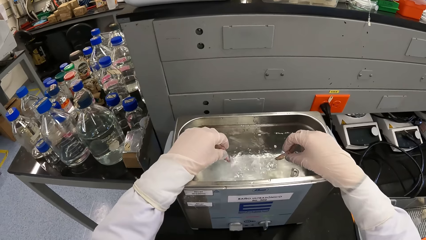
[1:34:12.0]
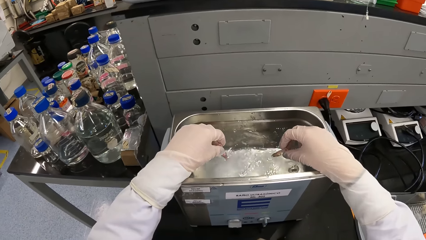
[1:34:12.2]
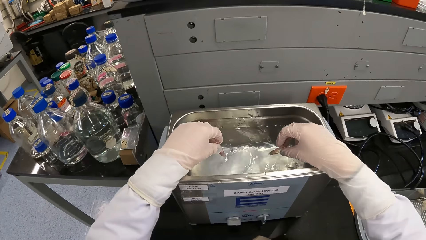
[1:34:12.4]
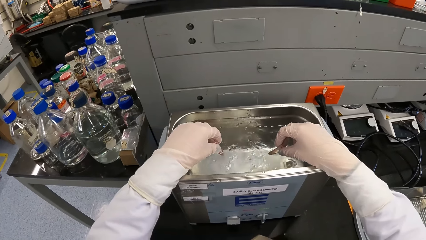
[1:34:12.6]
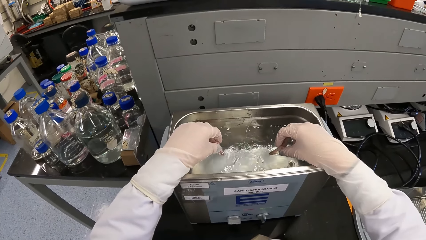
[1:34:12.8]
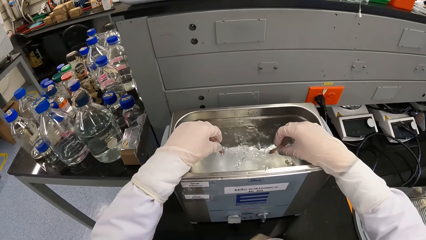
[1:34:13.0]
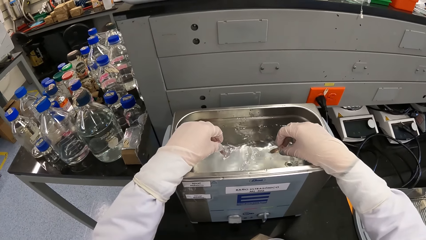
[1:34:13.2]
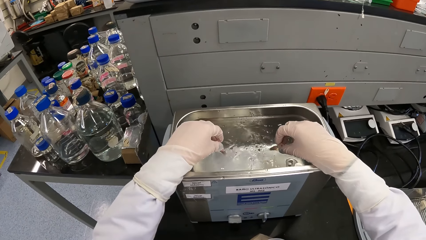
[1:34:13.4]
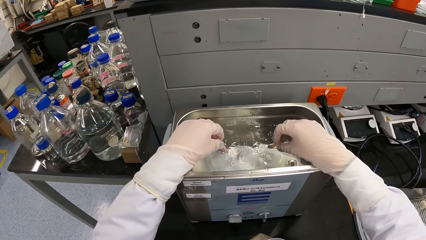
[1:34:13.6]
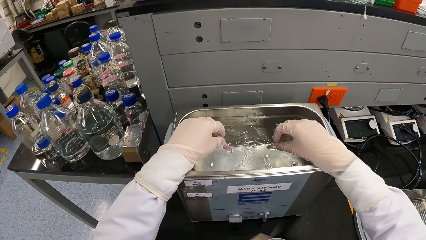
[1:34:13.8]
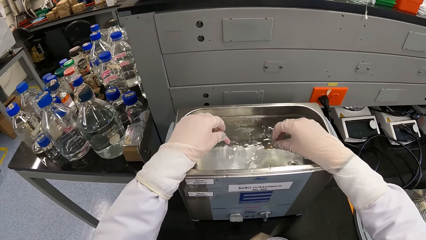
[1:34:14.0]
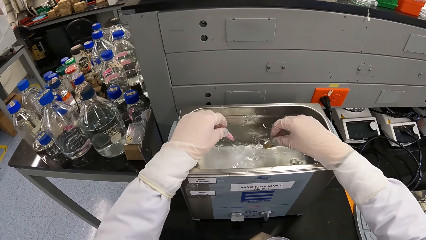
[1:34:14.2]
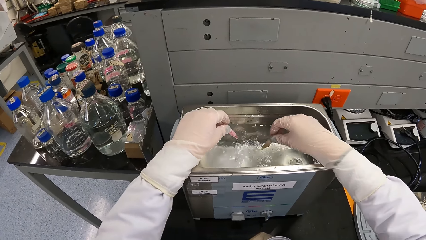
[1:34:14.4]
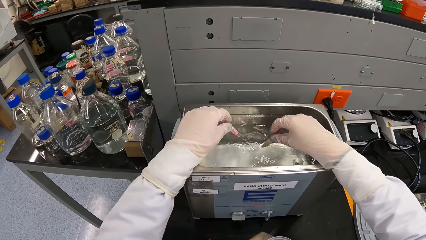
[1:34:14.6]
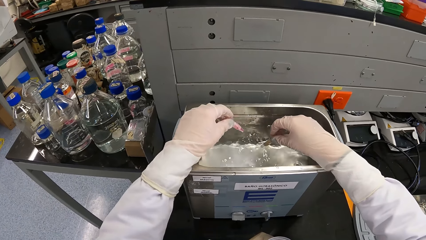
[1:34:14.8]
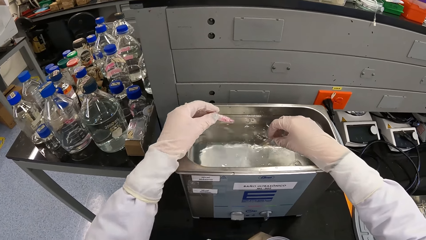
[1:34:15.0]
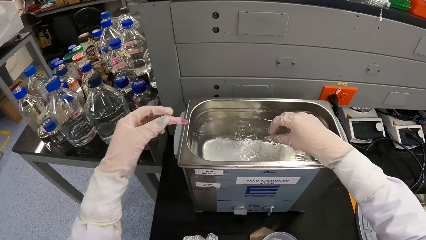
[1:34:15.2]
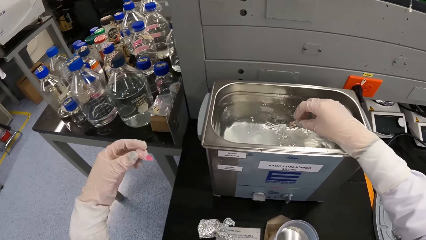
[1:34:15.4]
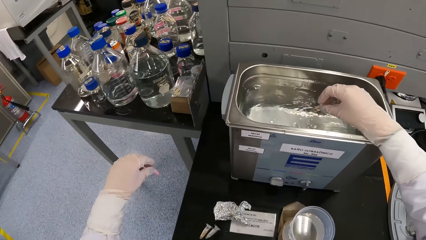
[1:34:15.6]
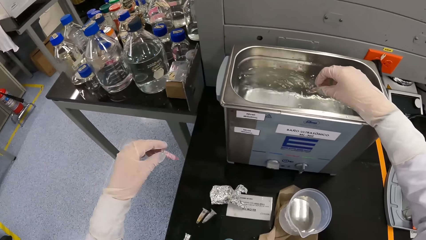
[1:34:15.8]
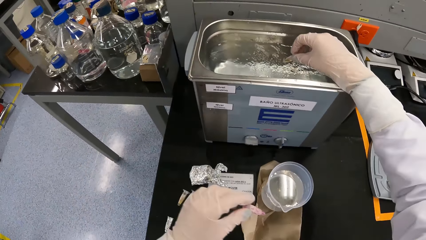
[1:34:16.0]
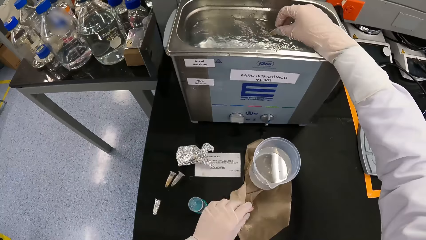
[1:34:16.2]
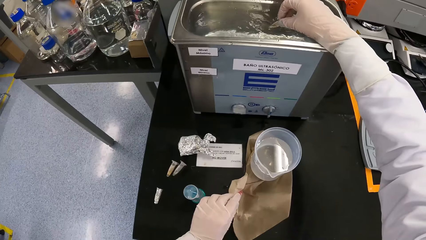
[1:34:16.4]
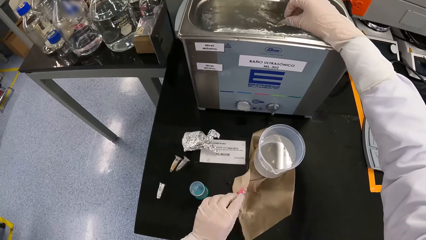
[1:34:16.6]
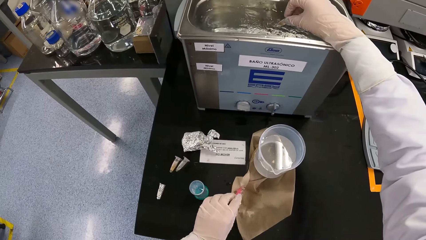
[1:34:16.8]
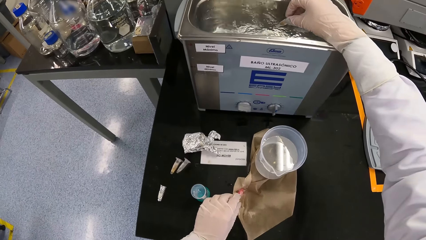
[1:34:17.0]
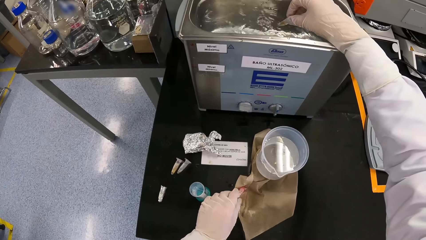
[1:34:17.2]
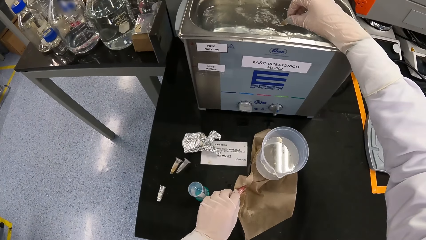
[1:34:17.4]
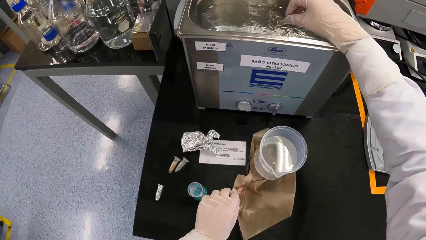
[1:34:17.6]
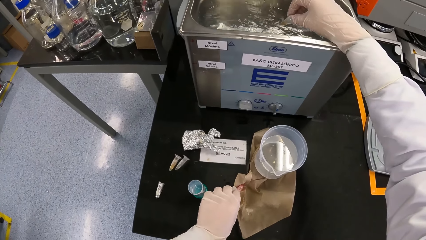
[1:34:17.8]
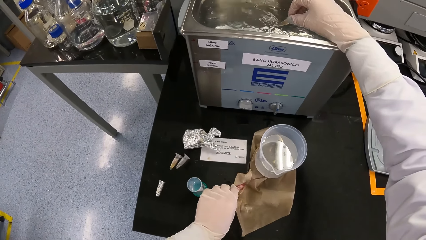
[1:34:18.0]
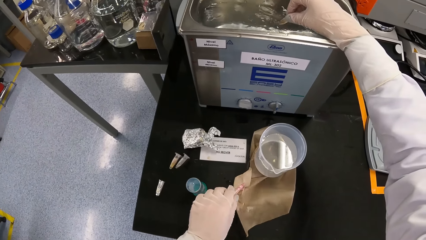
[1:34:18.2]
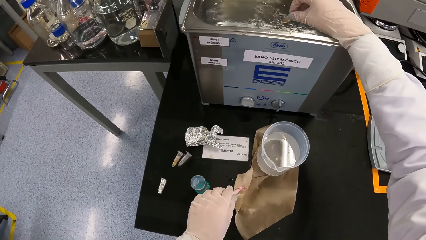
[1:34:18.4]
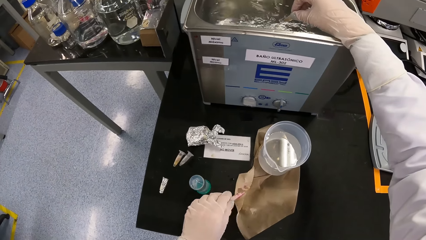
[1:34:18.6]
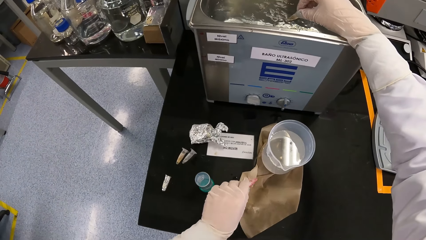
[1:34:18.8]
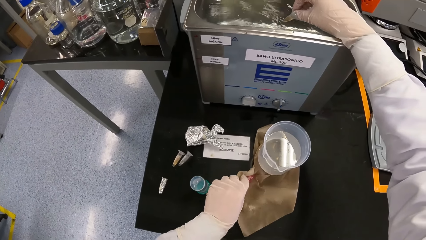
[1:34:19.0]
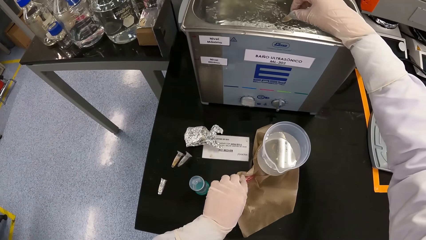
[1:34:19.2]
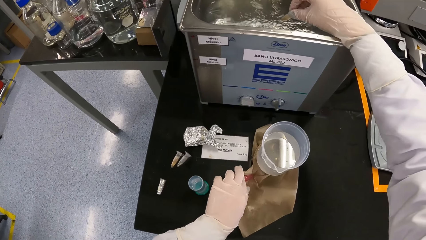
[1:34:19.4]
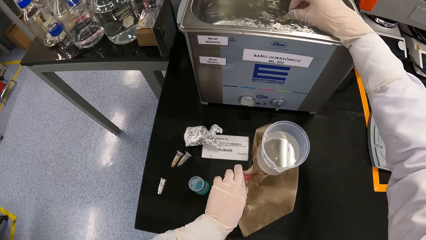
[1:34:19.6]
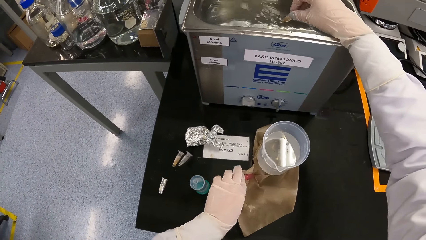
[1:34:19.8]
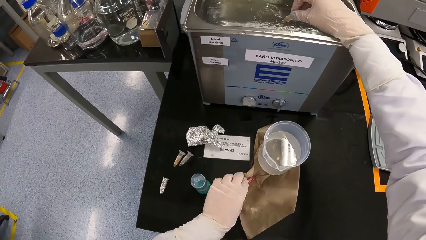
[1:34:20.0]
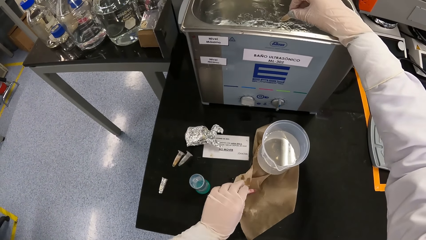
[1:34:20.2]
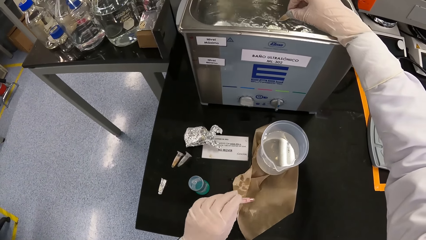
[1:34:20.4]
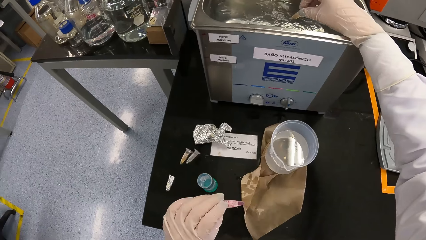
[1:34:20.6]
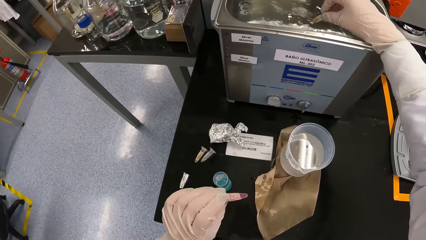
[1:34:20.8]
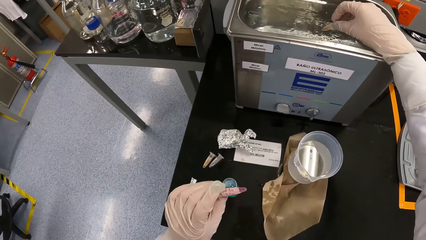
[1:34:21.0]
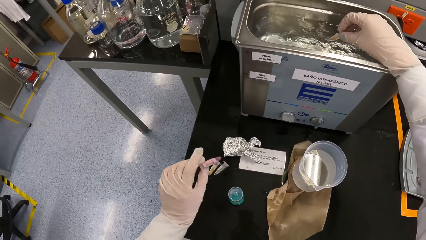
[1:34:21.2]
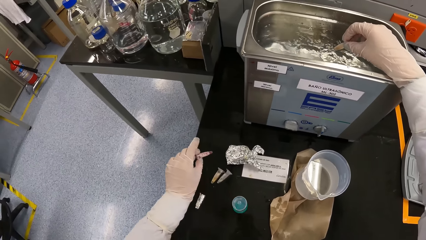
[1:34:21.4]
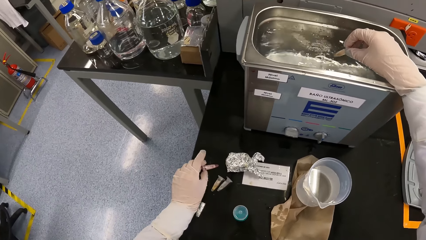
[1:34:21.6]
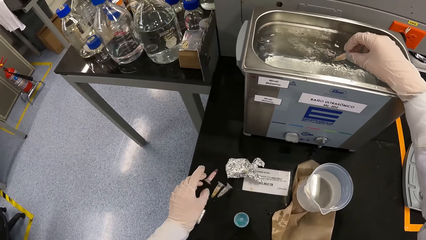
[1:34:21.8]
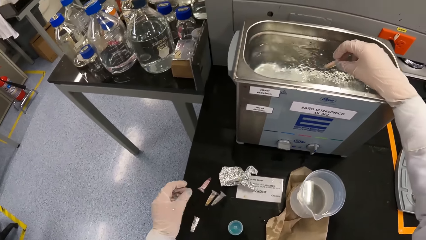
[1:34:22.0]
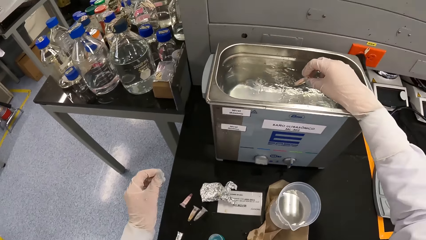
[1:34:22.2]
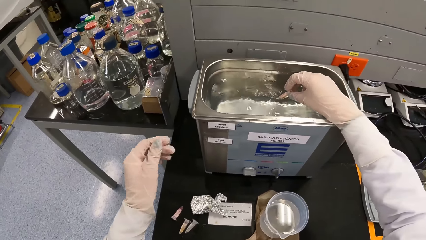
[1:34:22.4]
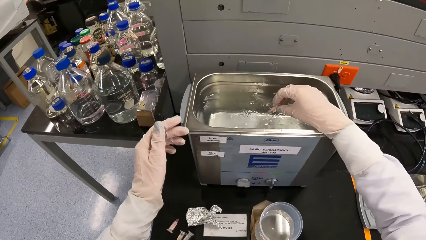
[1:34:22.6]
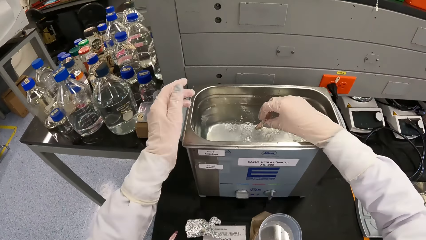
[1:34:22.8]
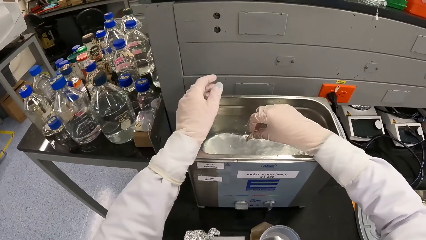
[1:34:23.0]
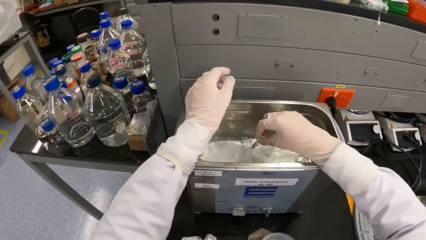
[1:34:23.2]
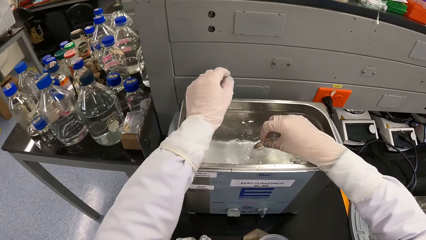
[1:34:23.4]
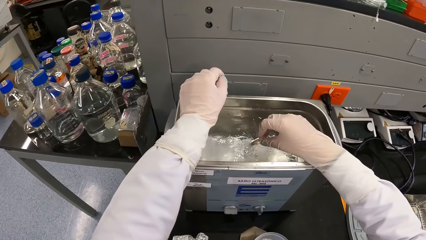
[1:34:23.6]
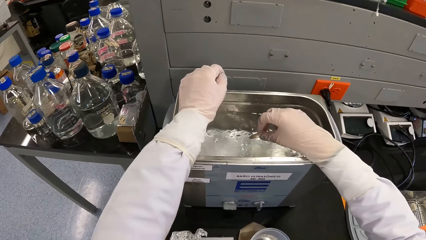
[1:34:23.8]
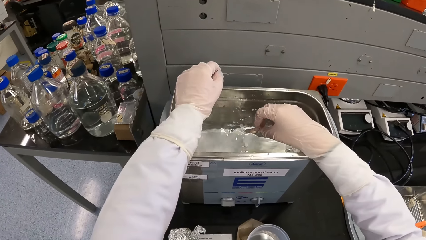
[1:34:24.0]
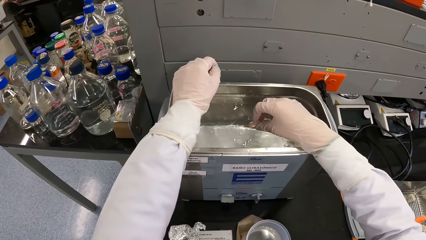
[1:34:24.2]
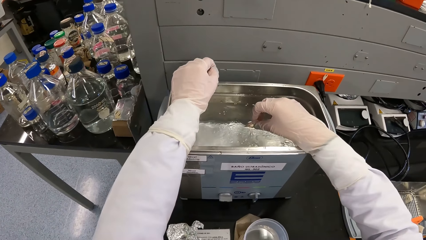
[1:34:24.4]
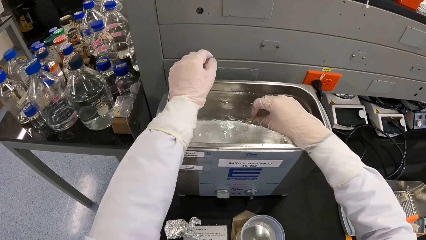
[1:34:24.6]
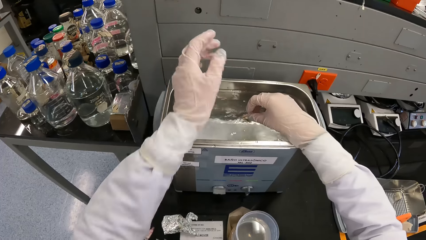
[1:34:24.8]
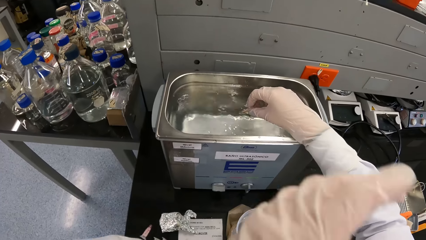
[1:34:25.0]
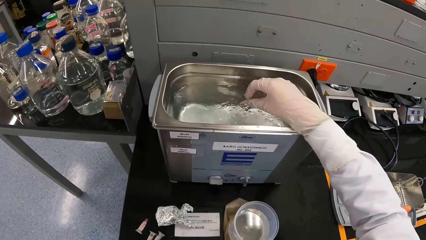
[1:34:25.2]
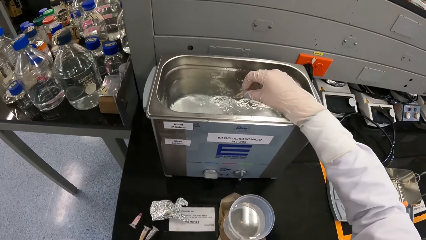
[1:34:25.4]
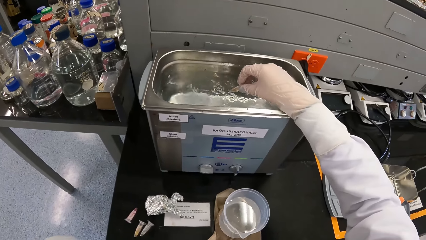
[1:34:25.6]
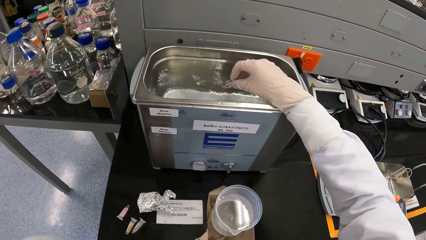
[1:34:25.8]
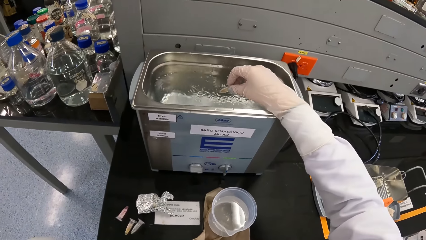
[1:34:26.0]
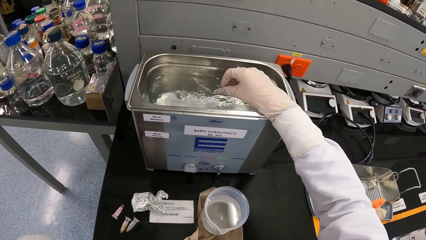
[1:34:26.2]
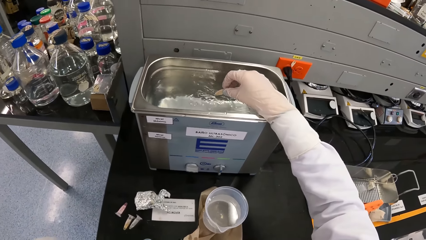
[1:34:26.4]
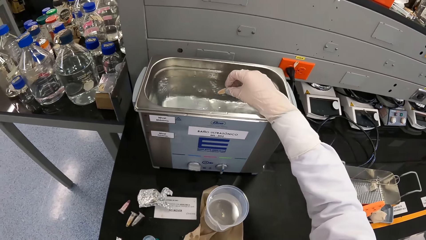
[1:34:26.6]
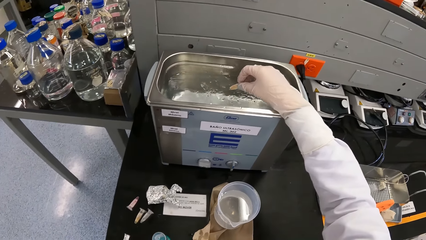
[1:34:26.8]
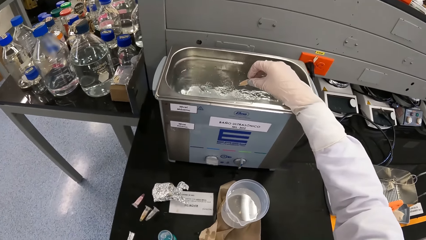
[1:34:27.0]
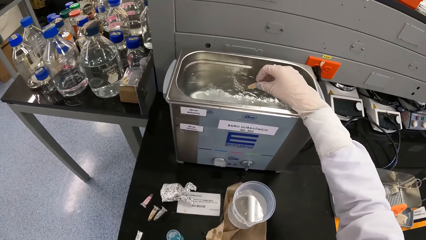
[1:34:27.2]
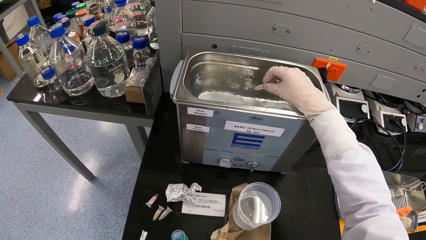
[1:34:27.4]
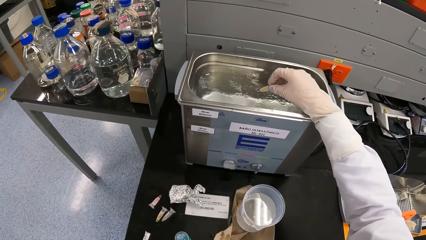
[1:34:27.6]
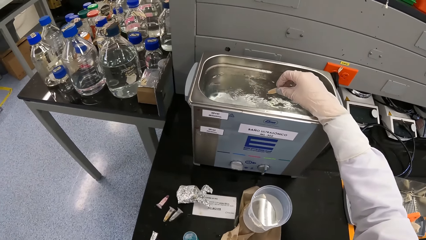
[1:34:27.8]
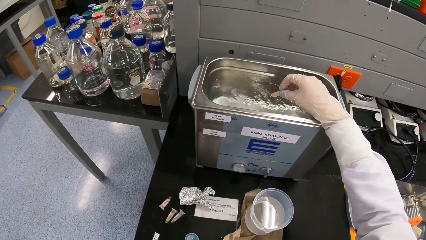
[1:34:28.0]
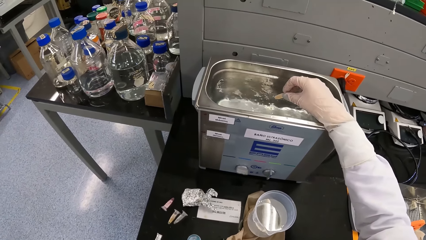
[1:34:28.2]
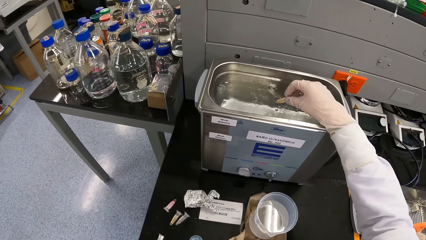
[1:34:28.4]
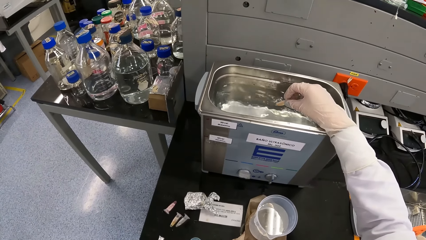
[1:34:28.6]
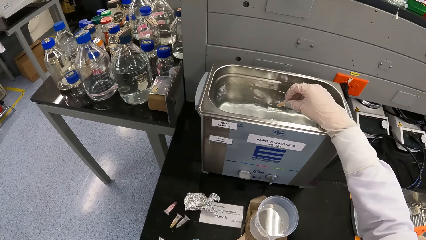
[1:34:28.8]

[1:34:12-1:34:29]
The camera wearer removes the test tube or centrifuge tube in his left hand from the water bath. He shakes the test tube in his left hand. He wipes the test tube in his left hand on a paper on the workbench. He looks at the centrifuge tube. He drops the test tube in his left hand on the workbench. He places his left hand on the water bath. He holds the centrifuge tube in the water. He moves the right hand. He removes his left hand from the water bath. He cleans his face with his left hand.
